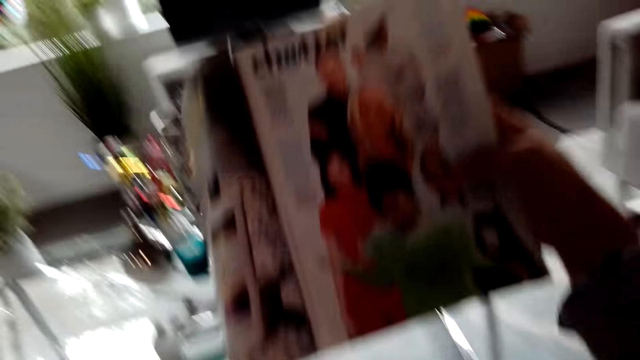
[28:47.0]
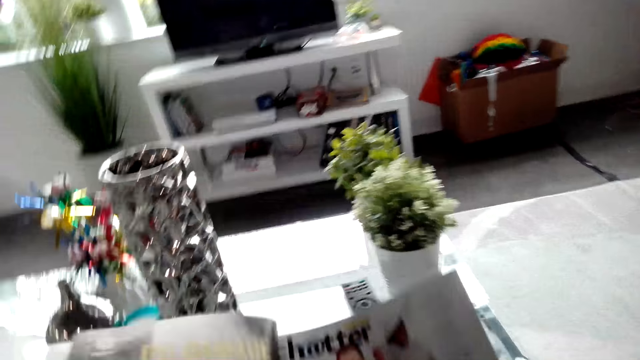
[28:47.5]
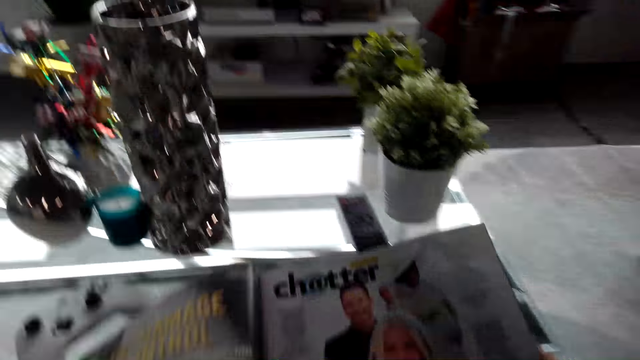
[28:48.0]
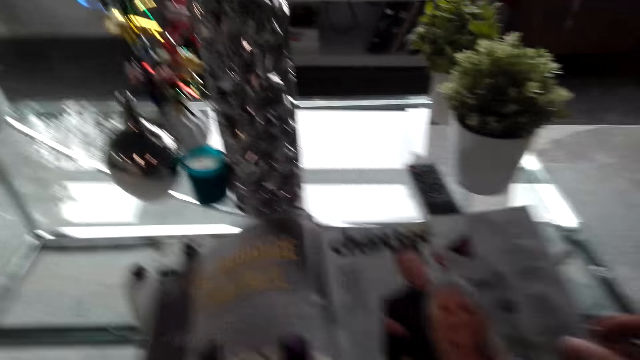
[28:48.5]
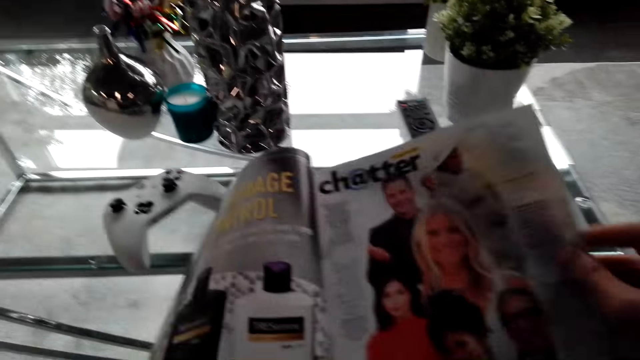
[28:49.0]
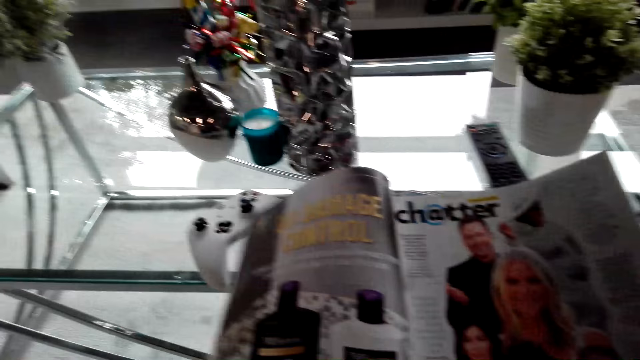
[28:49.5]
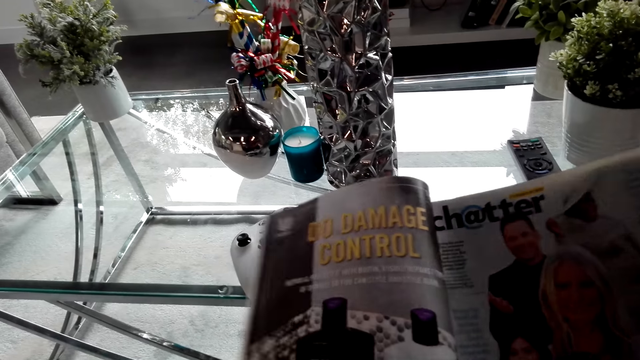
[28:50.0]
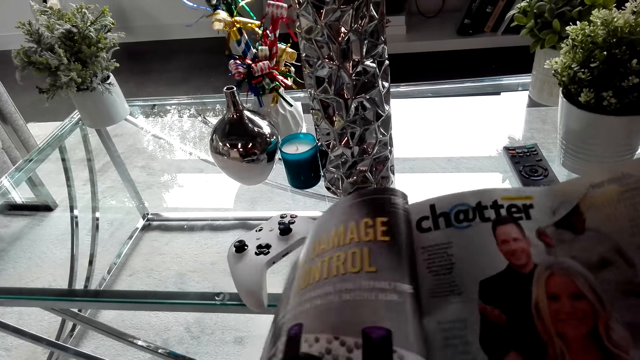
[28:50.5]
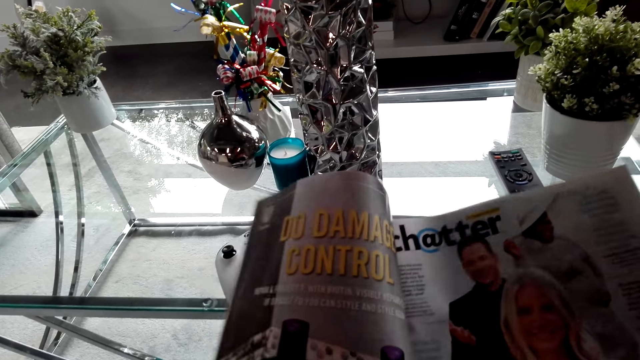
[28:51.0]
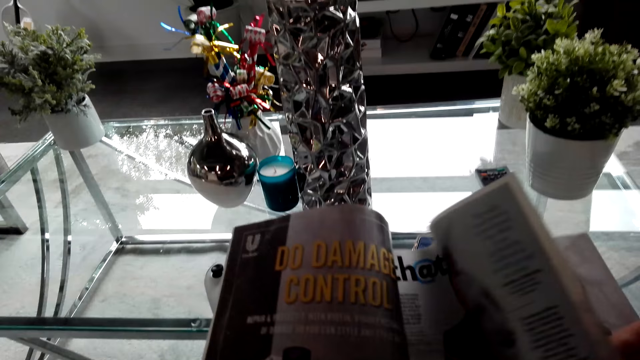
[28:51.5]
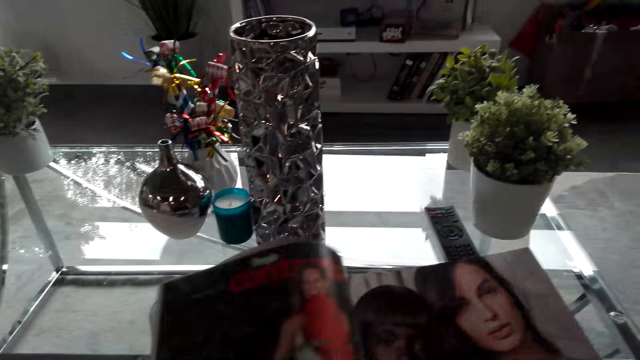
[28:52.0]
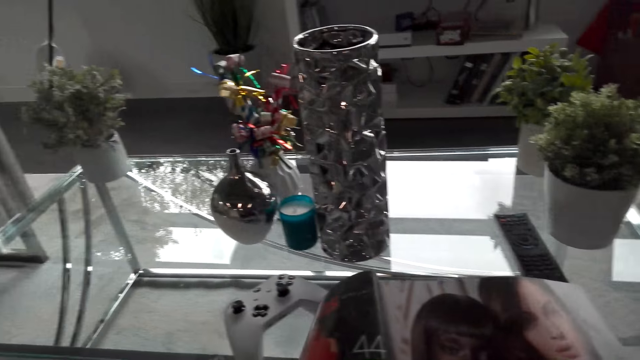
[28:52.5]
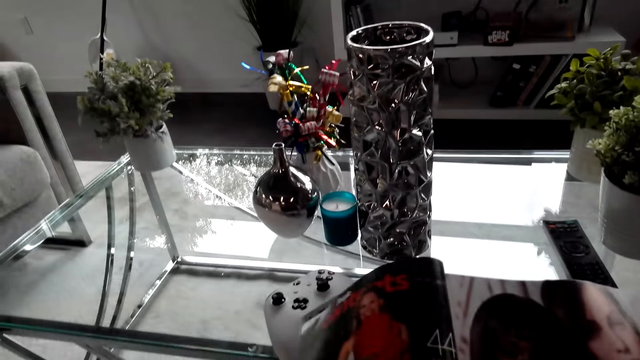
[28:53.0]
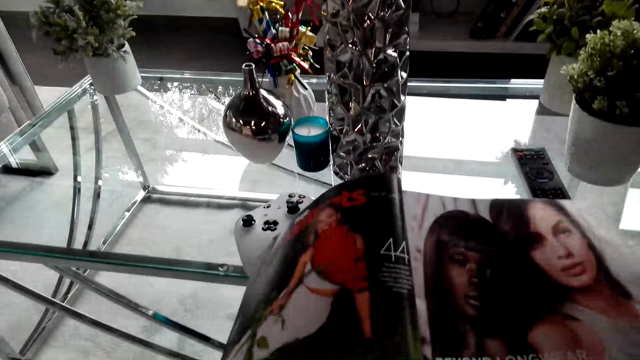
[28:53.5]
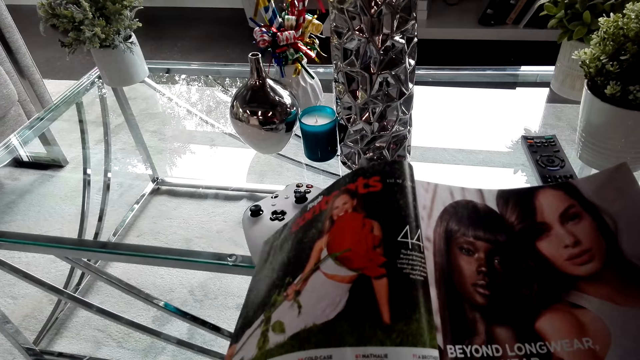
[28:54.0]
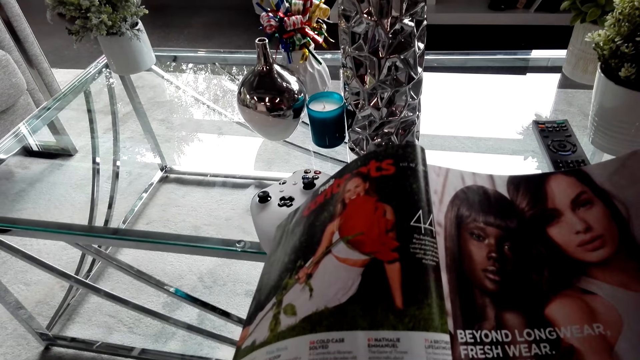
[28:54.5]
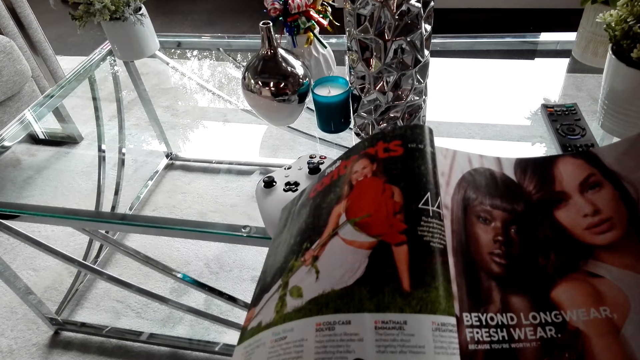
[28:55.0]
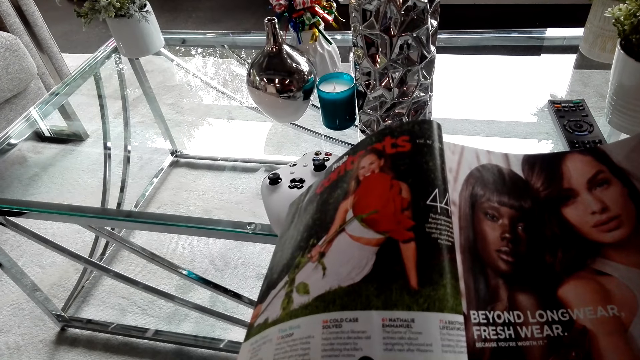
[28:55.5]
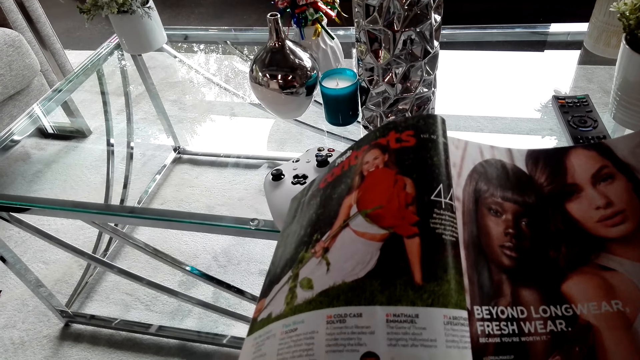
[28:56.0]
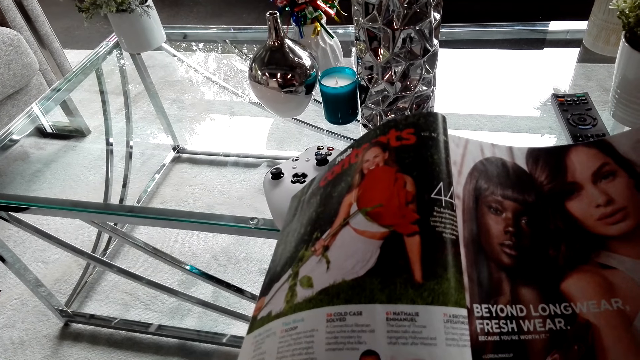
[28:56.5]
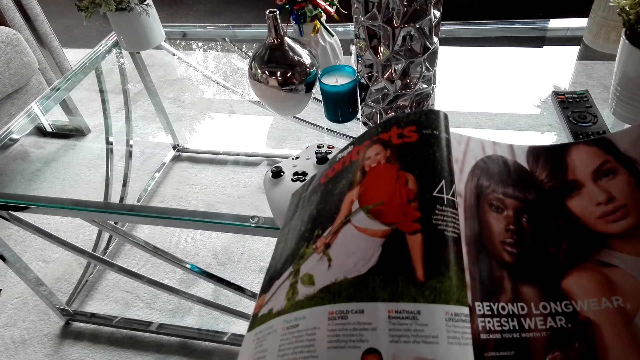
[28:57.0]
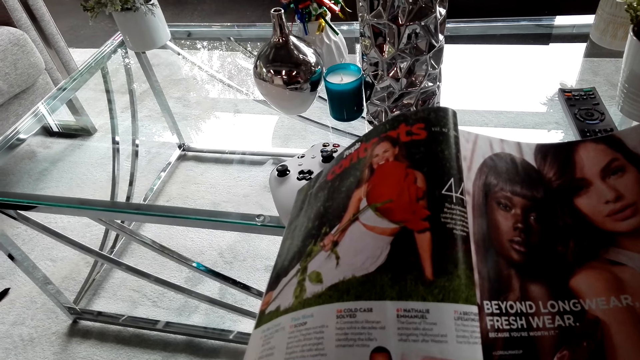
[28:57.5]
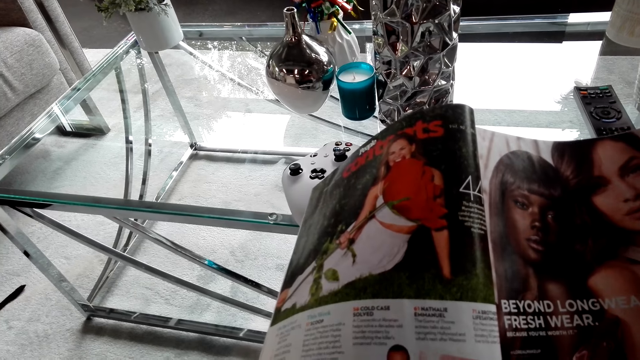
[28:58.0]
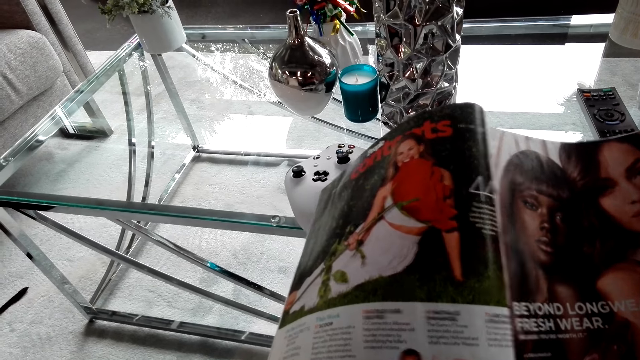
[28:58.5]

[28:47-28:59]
The camera wearer looks at the magazine. They flip a page of the magazine. They open the magazine.

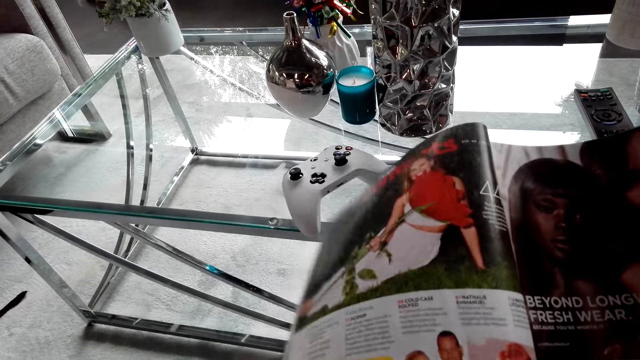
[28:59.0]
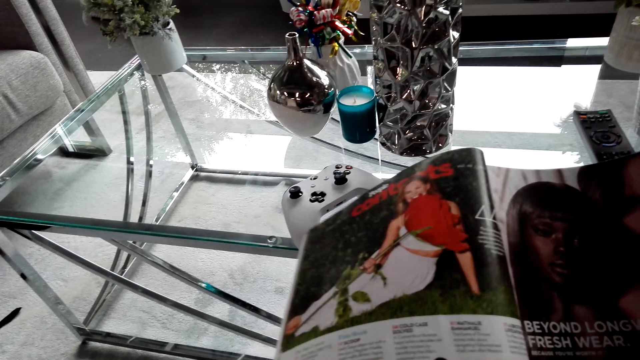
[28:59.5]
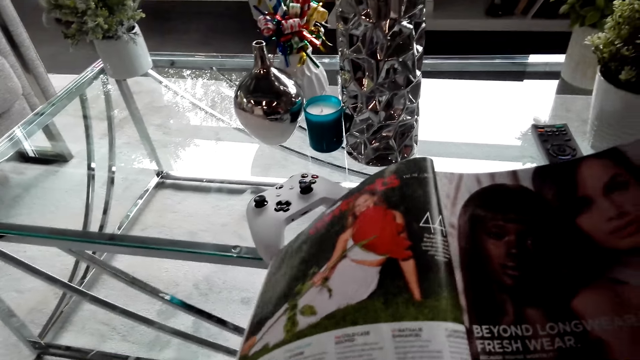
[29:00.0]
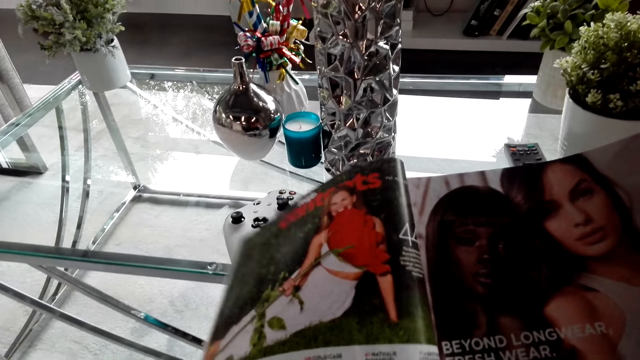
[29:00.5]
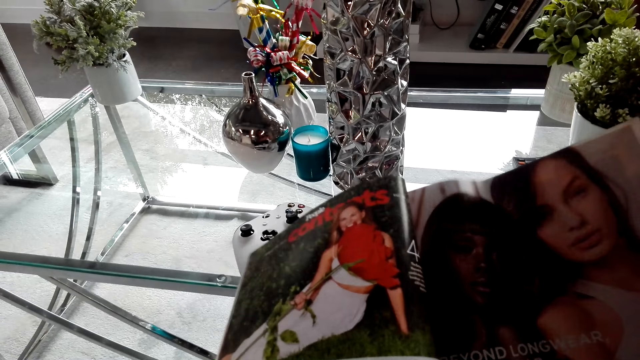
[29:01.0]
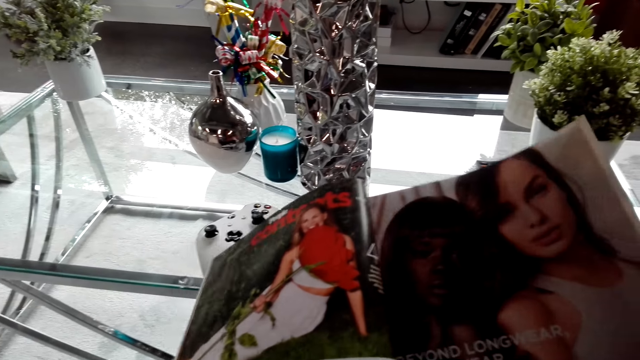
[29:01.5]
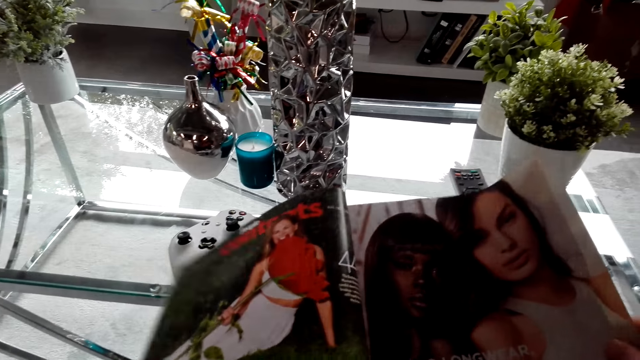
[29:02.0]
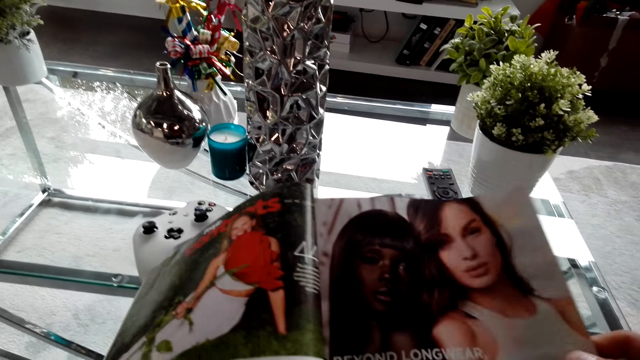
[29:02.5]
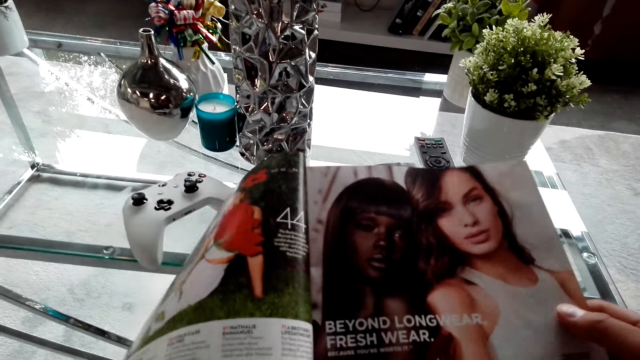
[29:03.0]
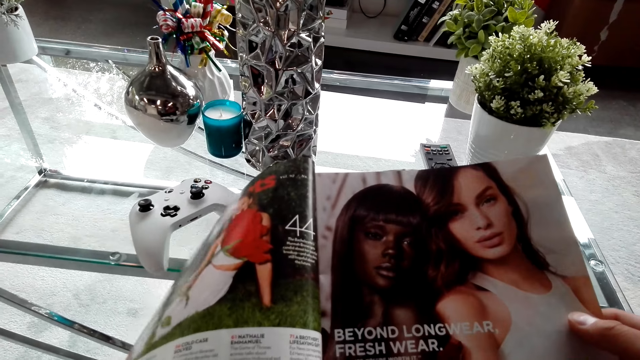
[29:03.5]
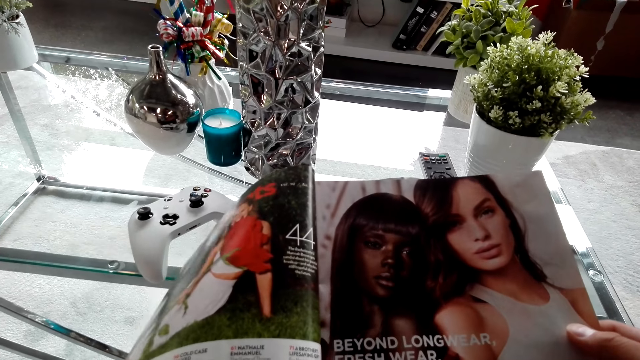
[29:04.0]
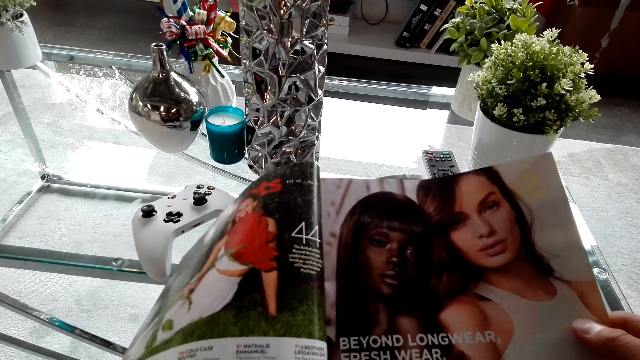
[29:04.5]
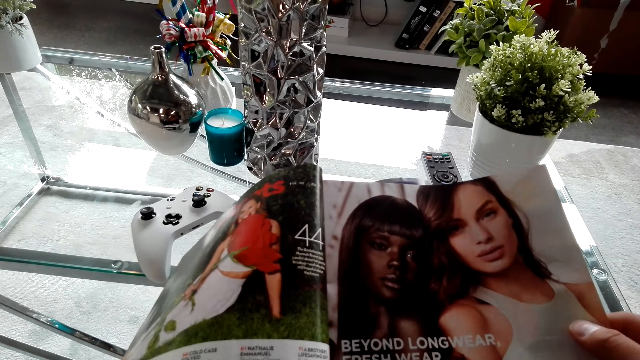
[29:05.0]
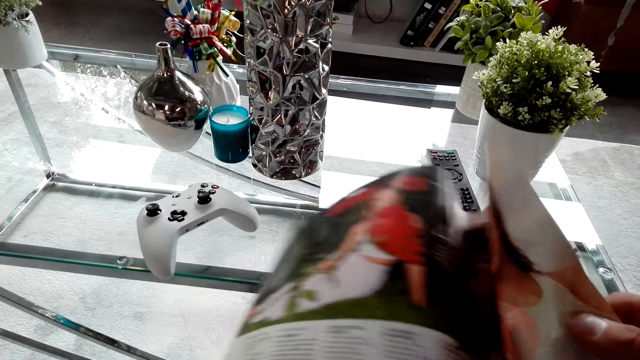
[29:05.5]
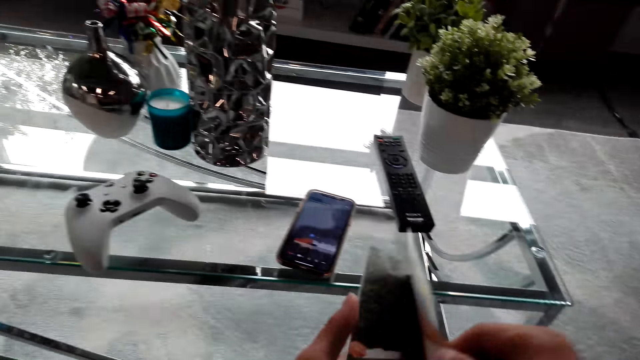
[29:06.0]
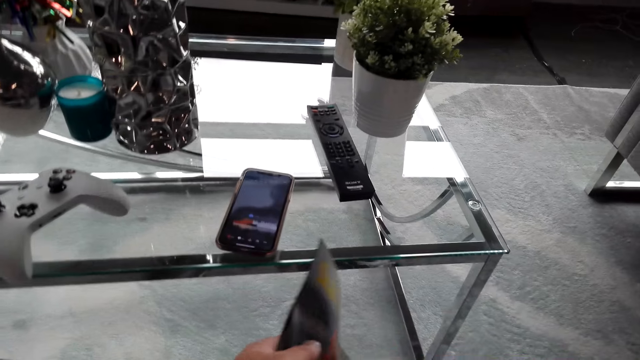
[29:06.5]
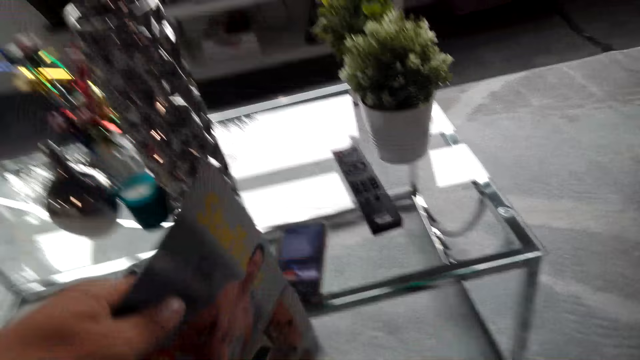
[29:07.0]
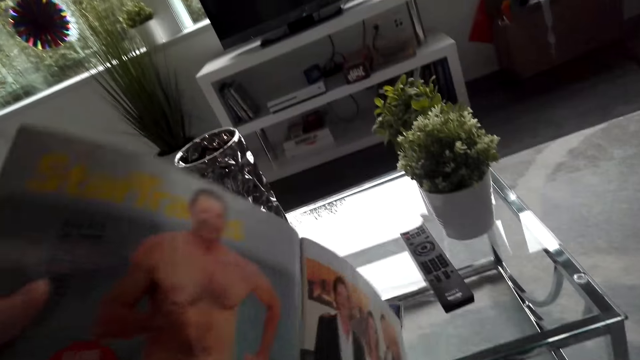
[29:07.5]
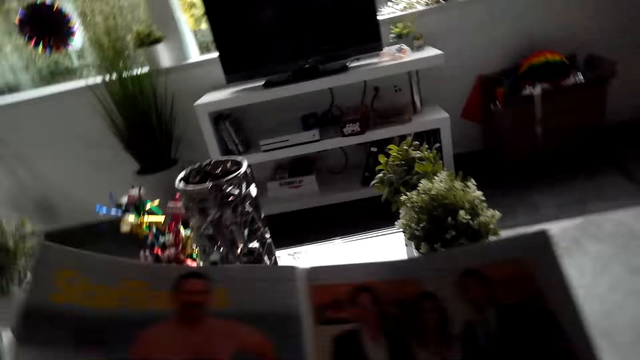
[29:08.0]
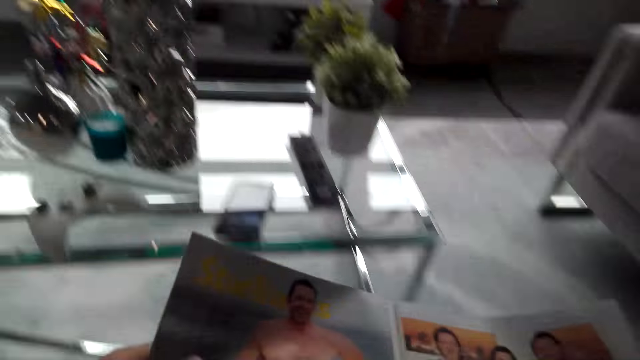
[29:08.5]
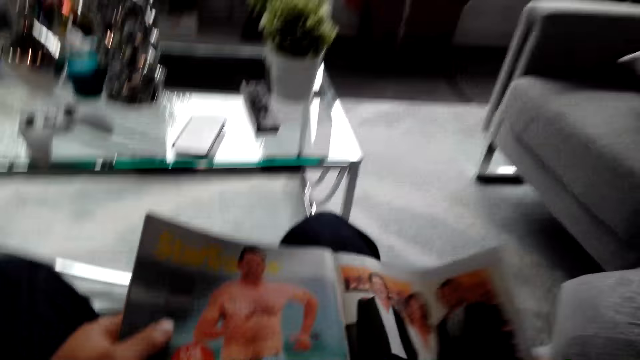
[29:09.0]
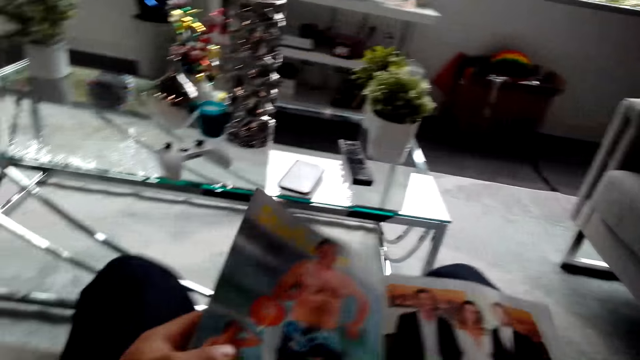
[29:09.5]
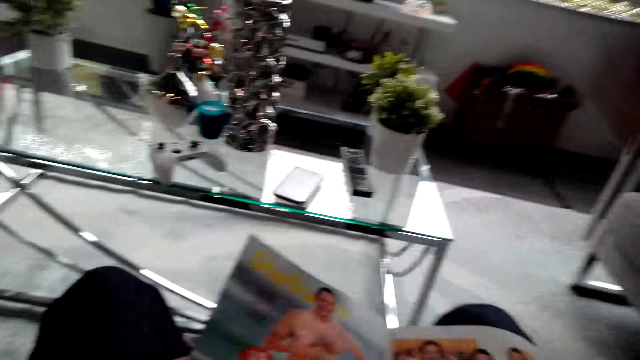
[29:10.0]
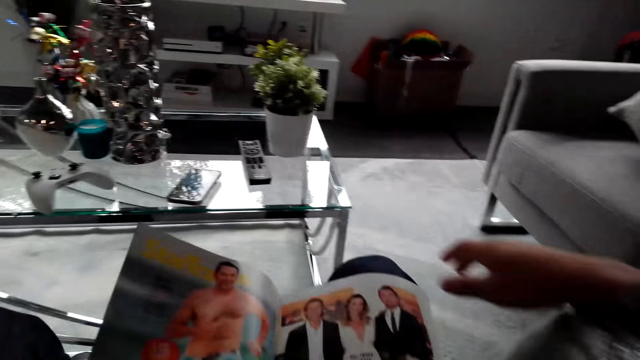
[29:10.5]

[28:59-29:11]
The camera wearer looks at the magazine. They flip a page of the magazine. They open the magazine. They look at the magazine.
